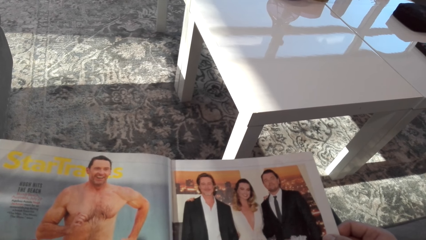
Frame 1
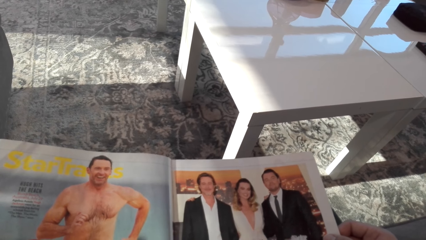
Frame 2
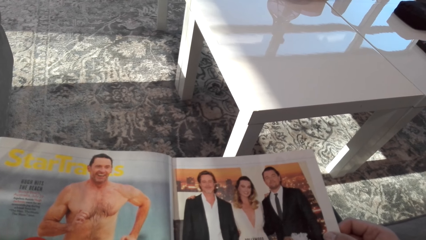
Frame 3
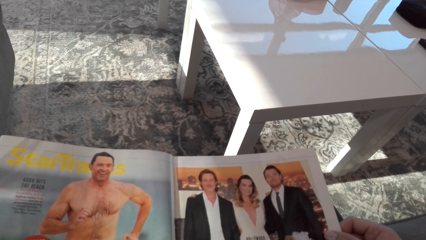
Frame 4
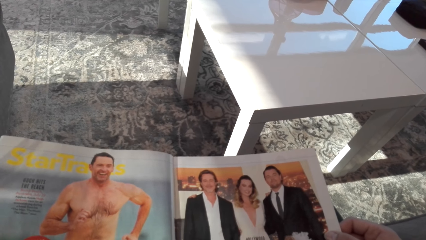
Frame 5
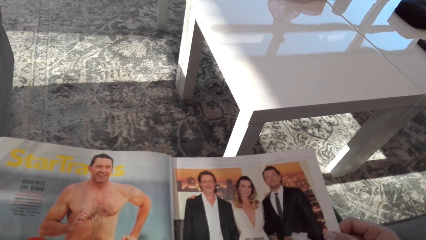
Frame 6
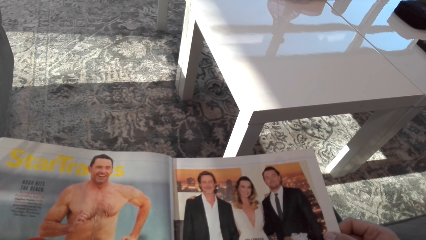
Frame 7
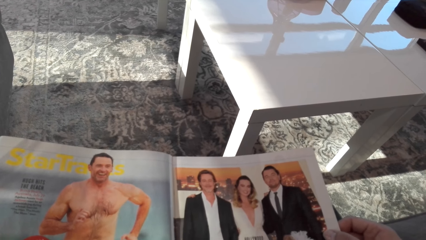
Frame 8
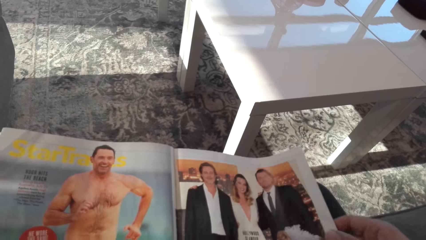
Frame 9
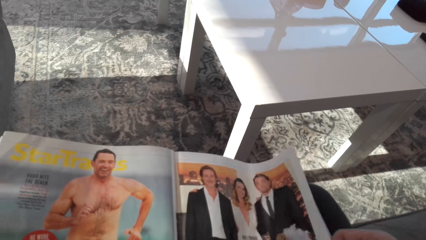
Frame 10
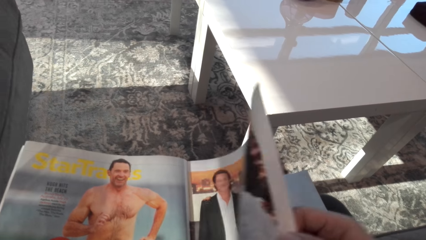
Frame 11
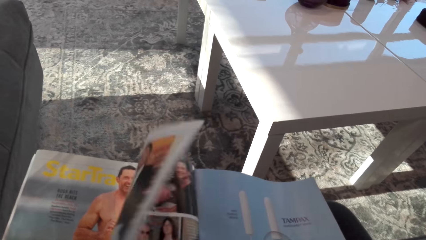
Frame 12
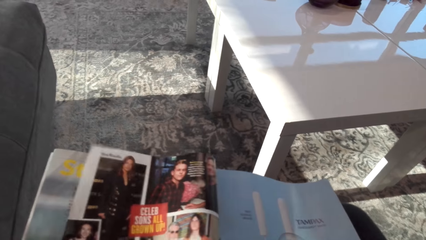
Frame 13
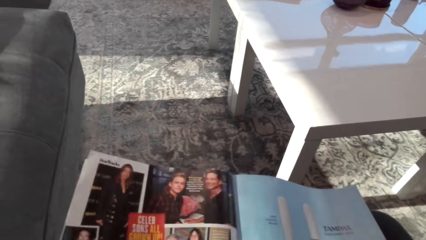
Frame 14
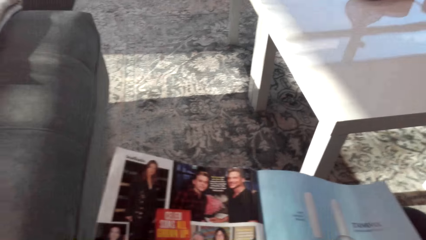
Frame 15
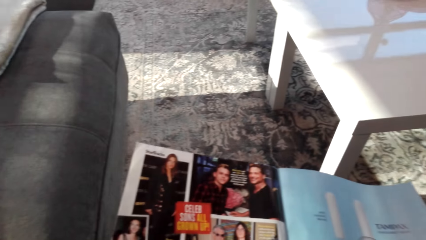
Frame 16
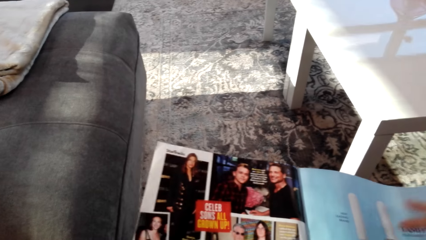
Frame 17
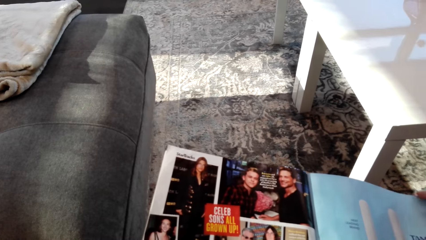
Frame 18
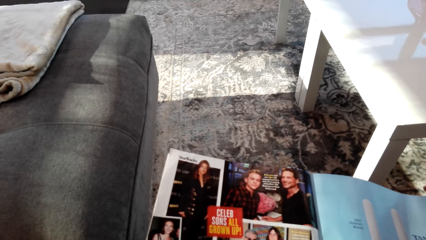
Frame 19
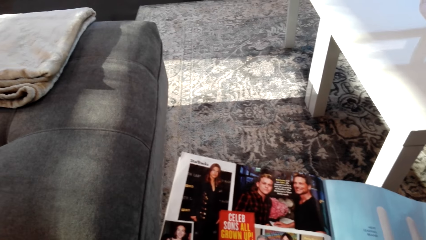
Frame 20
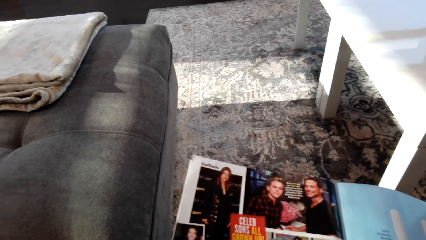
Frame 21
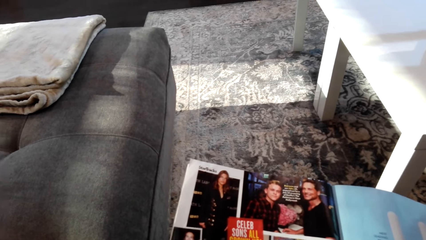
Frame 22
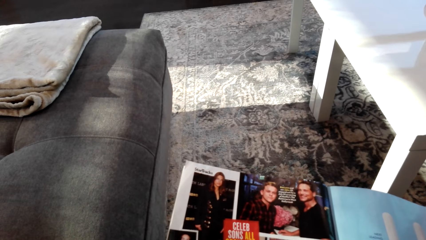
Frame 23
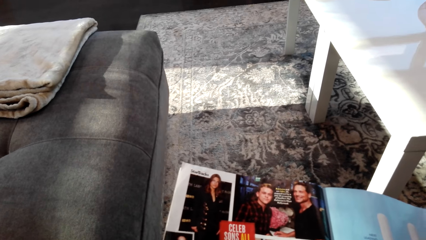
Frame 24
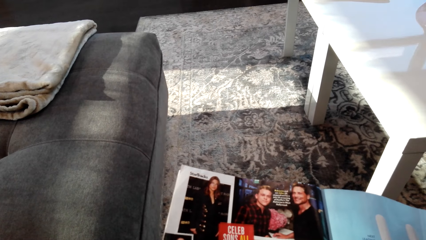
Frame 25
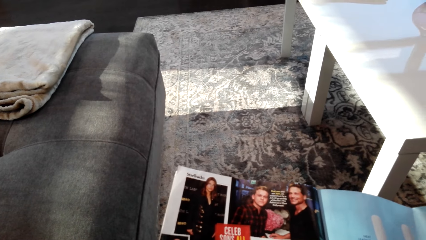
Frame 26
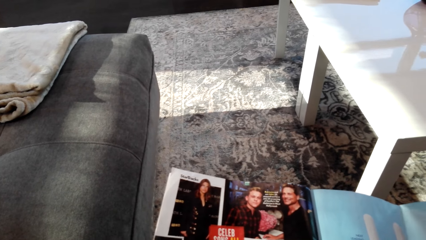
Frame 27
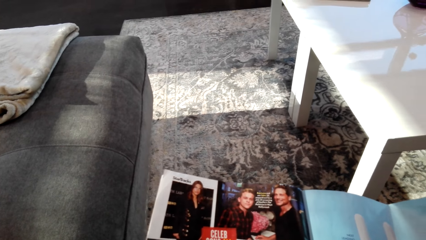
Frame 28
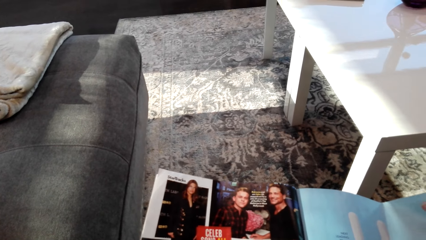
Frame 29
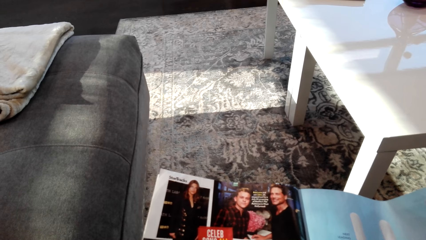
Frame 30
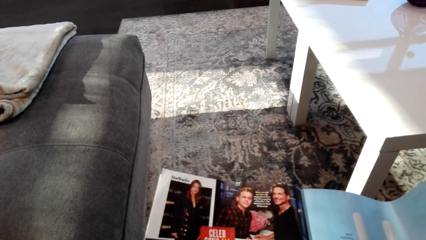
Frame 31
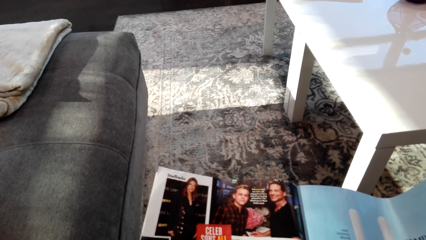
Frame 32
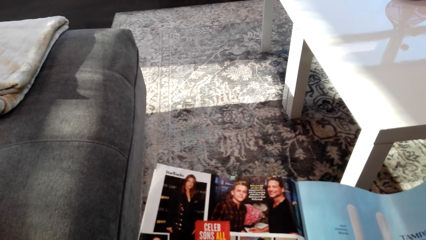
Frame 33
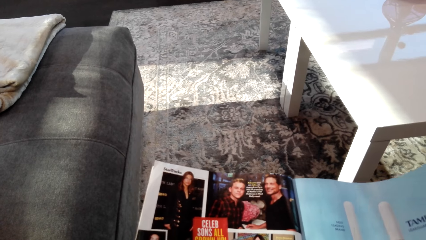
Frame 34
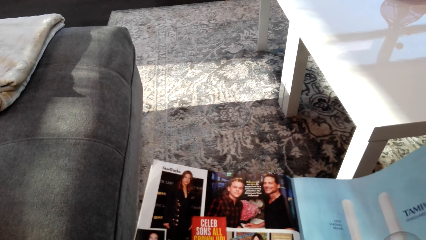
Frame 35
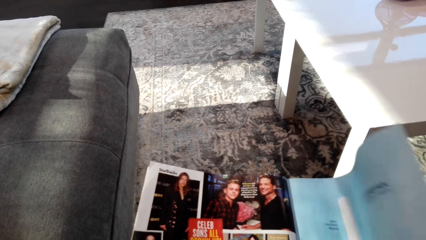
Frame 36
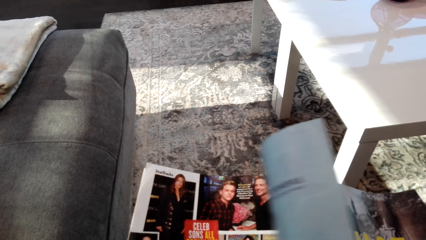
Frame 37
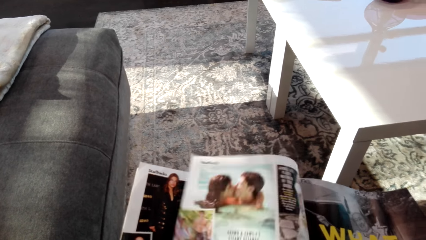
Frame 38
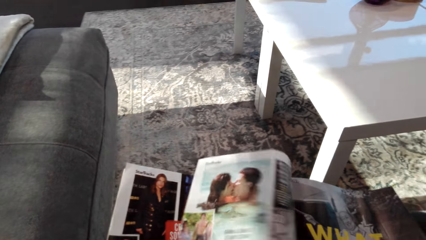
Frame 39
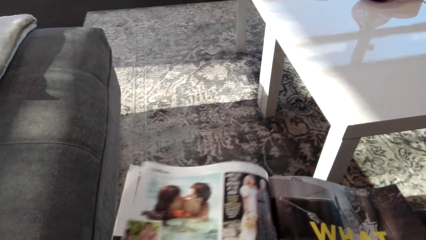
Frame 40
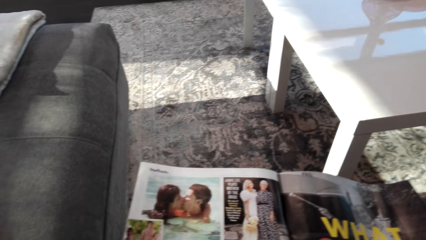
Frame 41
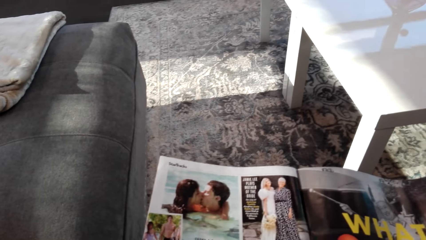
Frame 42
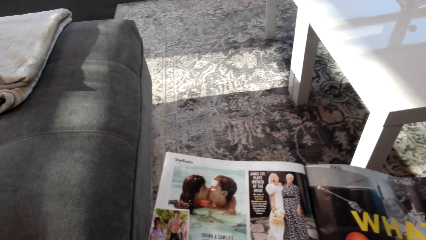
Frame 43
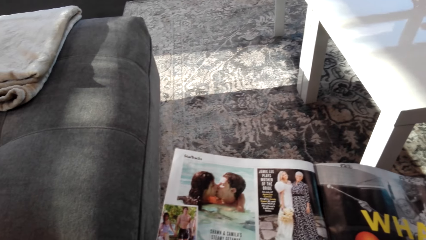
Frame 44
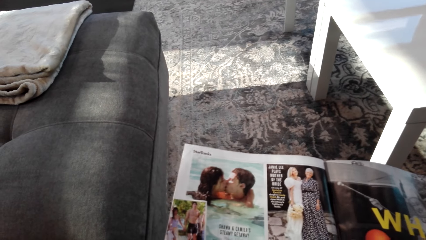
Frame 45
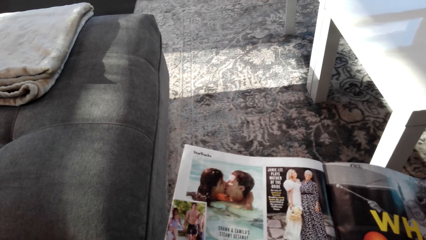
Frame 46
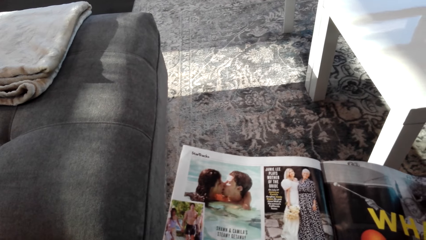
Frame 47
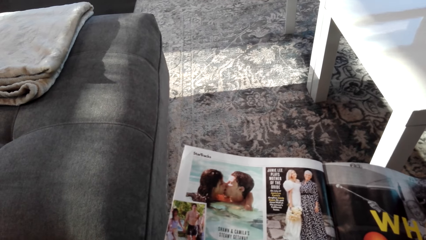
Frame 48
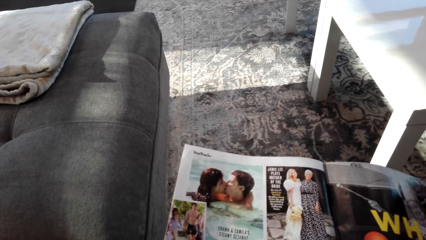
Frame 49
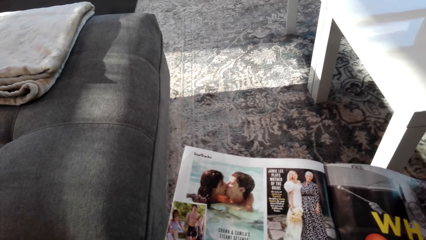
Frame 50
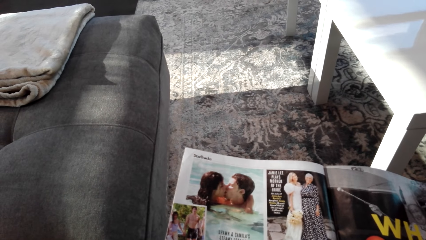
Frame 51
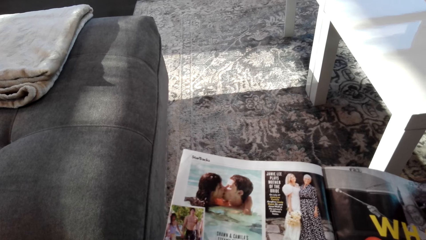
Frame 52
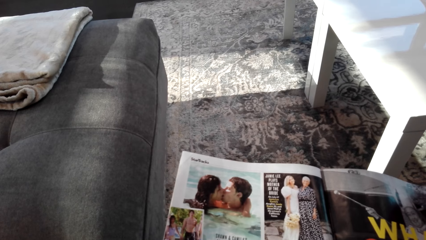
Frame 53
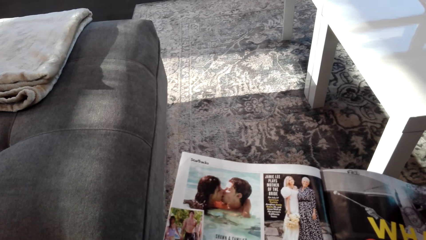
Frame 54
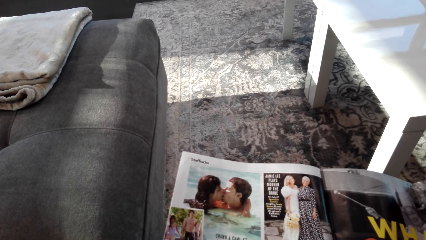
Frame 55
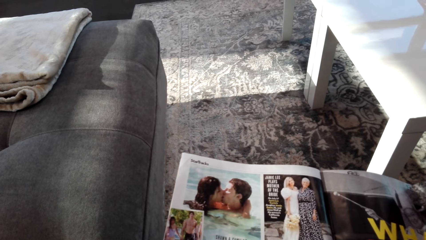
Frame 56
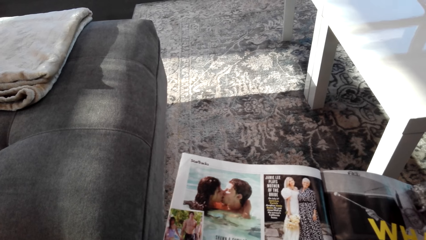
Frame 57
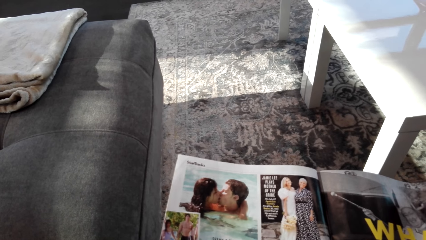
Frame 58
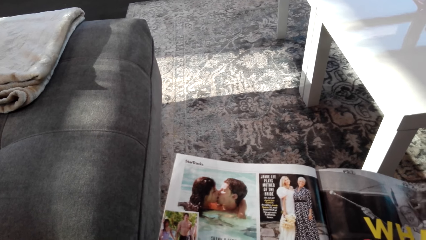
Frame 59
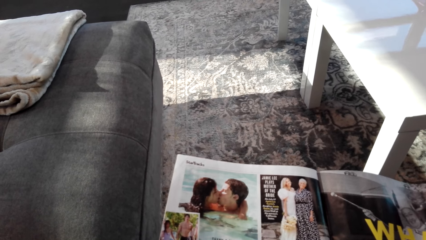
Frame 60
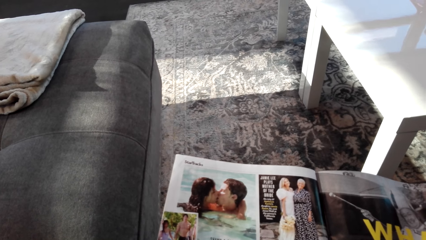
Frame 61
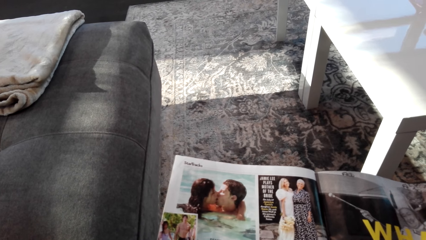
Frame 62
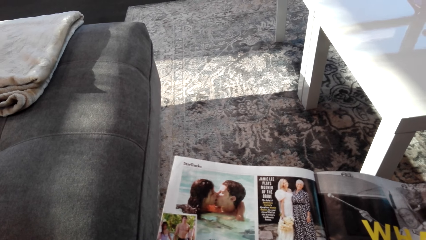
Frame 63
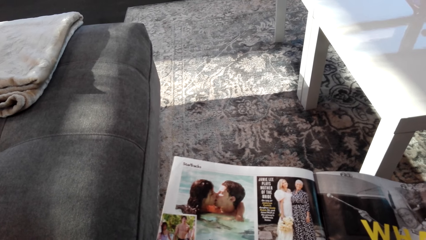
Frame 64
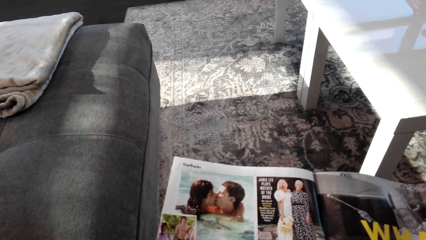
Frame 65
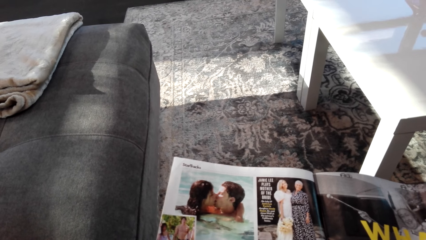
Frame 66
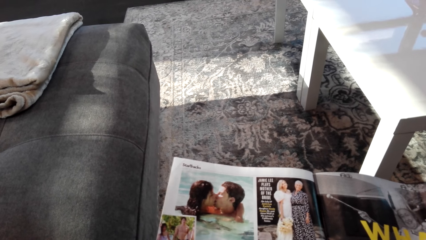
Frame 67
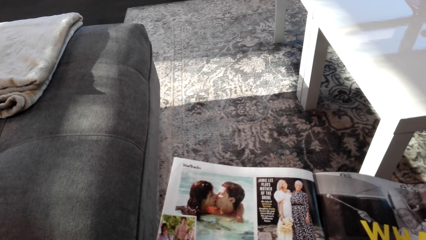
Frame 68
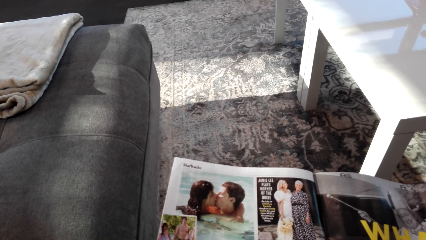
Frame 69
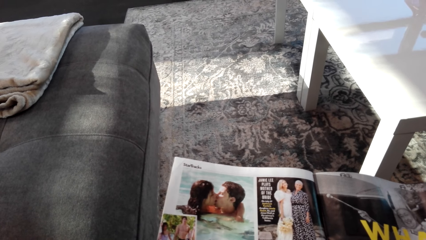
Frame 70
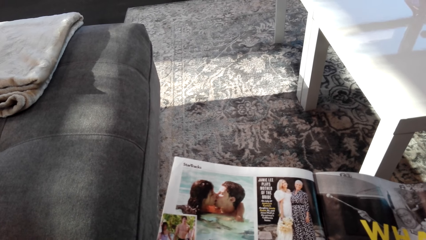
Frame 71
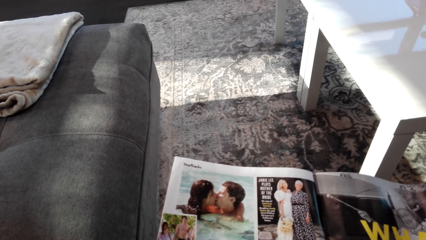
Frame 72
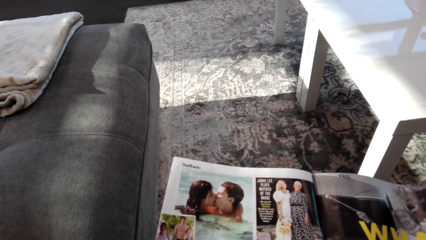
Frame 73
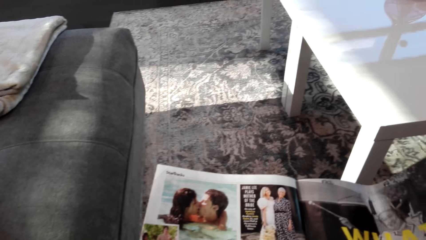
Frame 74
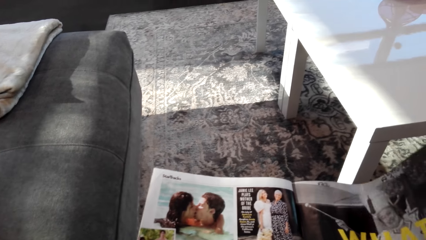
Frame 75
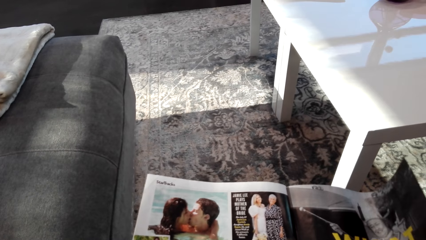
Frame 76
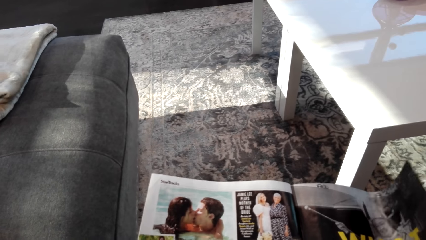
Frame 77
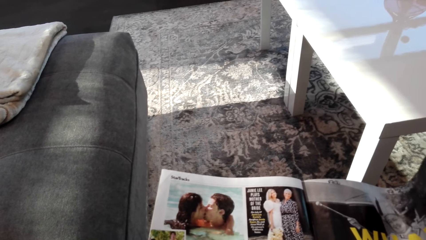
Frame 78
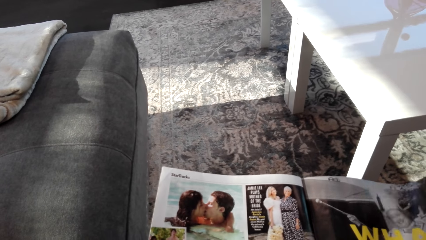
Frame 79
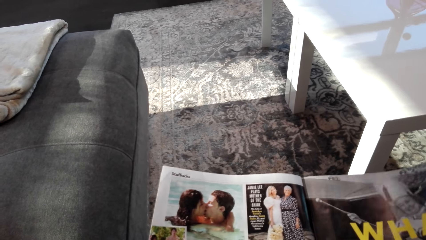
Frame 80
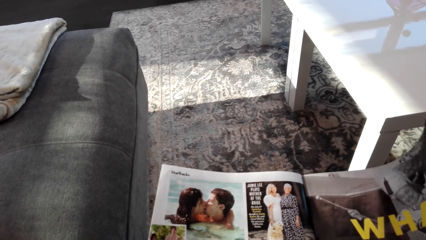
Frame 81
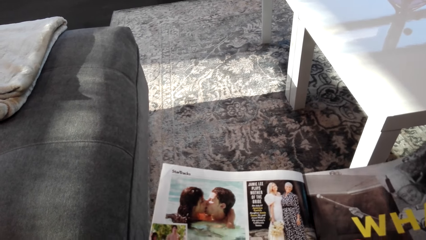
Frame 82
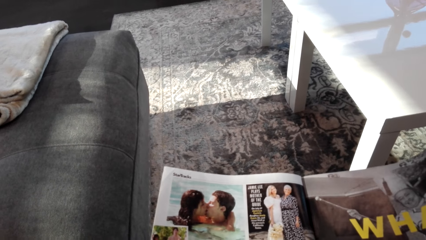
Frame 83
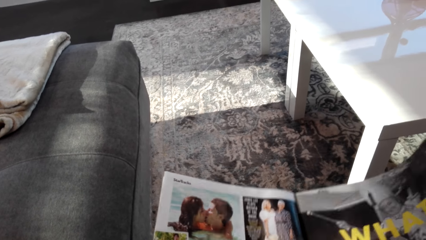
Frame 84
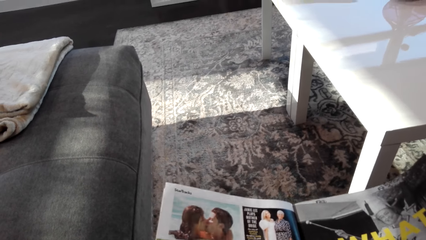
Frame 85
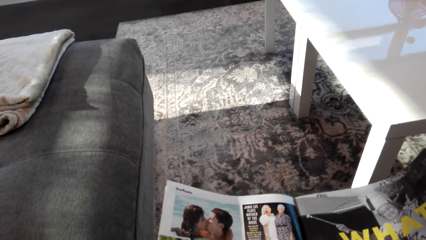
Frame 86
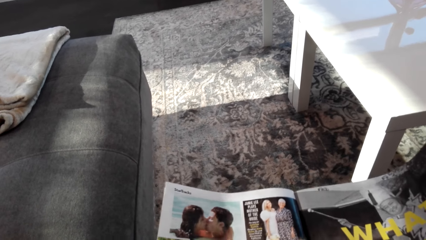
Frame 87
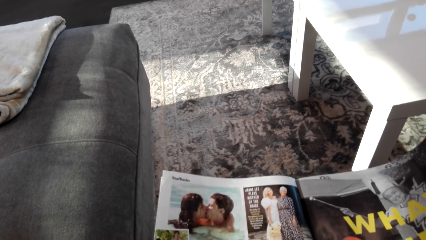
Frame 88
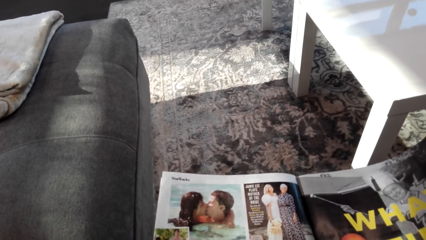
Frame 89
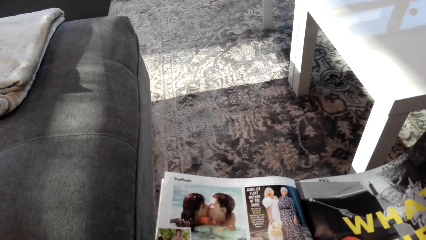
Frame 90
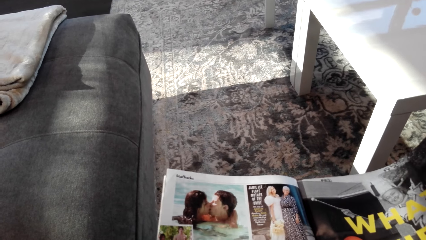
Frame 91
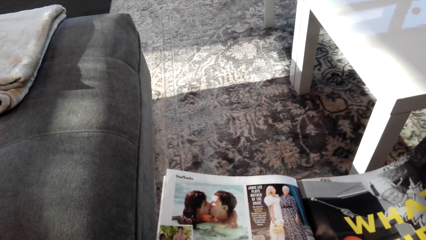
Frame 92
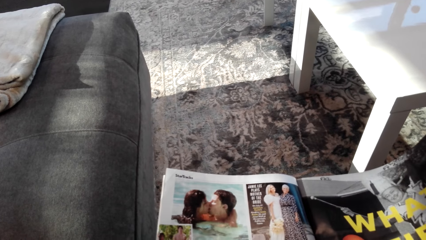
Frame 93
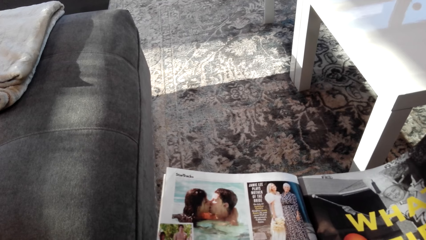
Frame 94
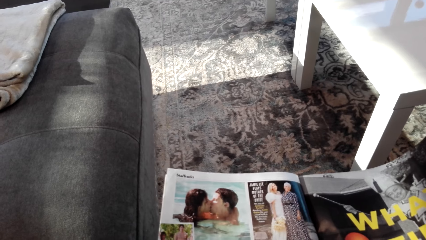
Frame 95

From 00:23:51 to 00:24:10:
The camera wearer opens a page. They look at the magazine. They open a page. They look at the magazine.
